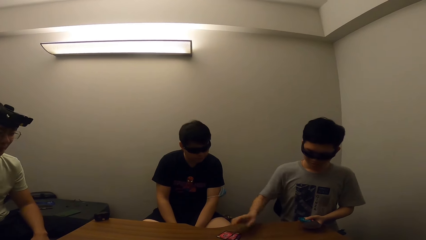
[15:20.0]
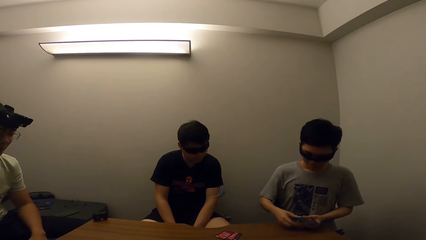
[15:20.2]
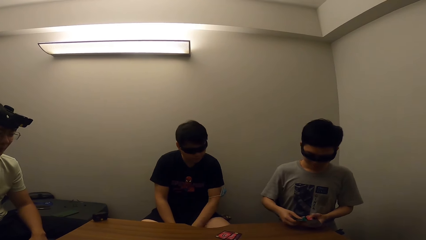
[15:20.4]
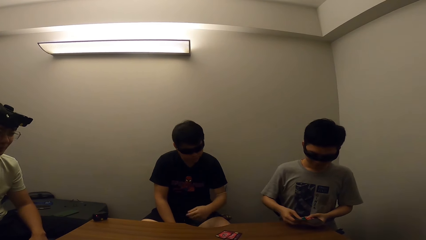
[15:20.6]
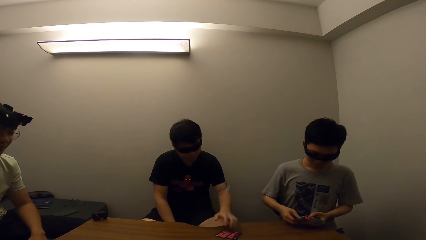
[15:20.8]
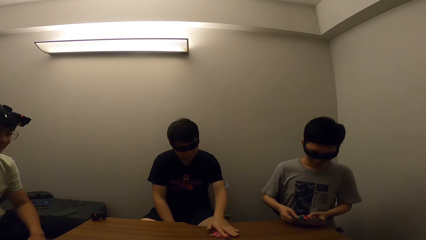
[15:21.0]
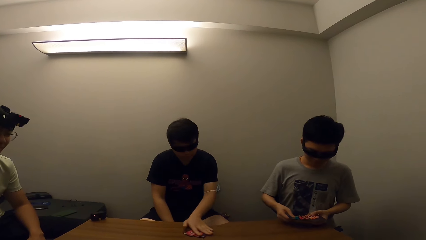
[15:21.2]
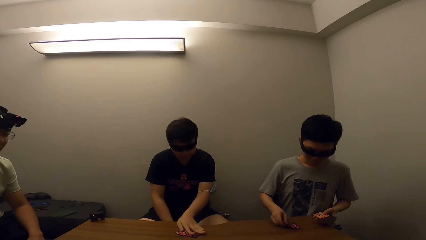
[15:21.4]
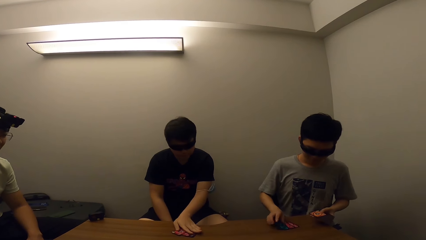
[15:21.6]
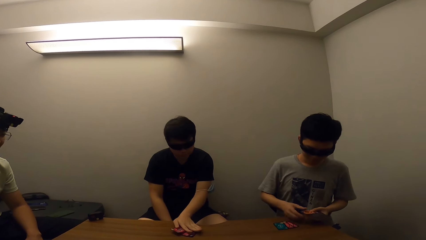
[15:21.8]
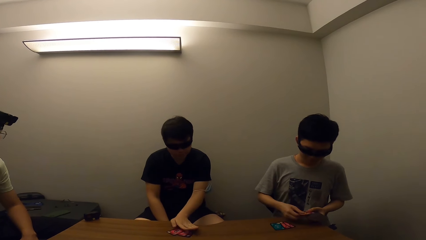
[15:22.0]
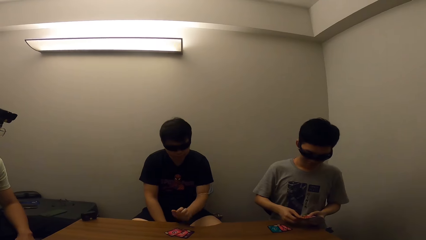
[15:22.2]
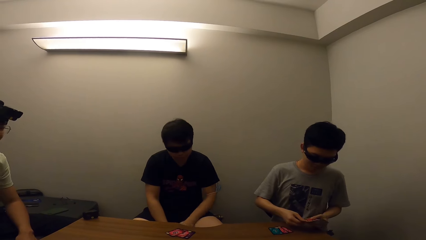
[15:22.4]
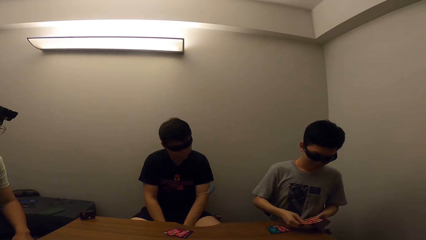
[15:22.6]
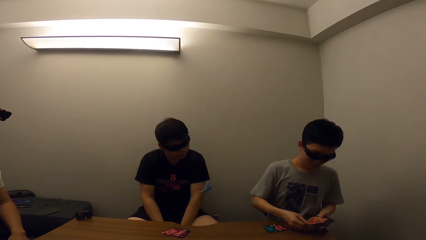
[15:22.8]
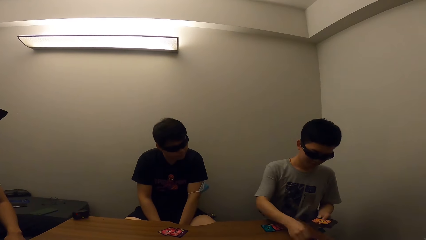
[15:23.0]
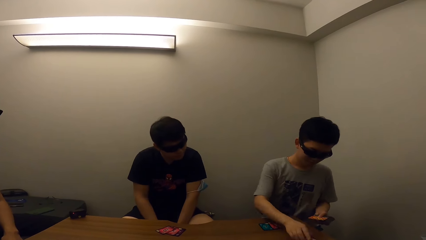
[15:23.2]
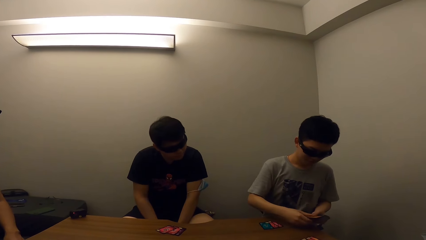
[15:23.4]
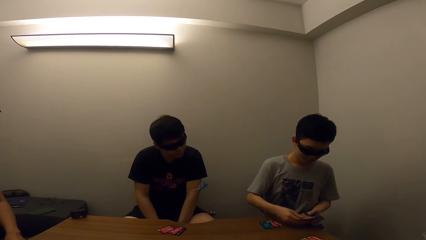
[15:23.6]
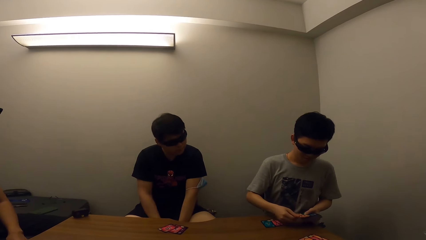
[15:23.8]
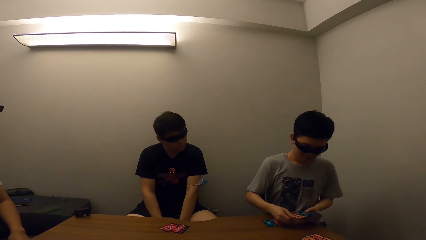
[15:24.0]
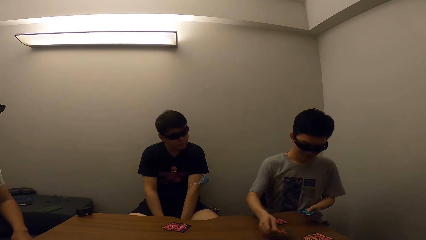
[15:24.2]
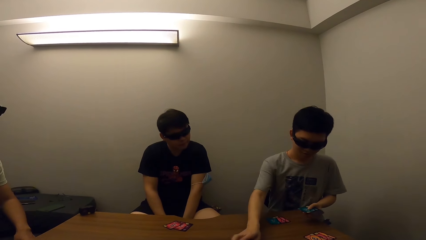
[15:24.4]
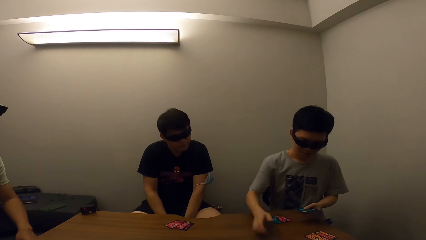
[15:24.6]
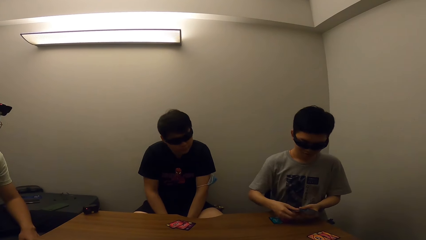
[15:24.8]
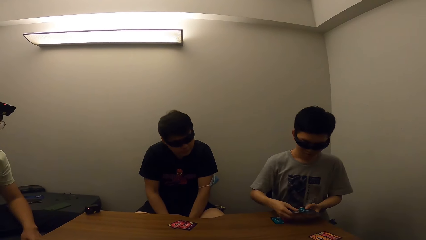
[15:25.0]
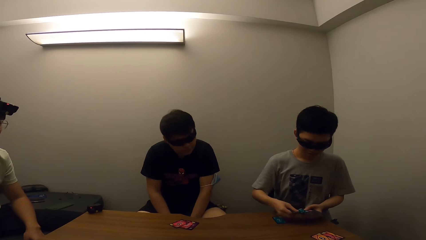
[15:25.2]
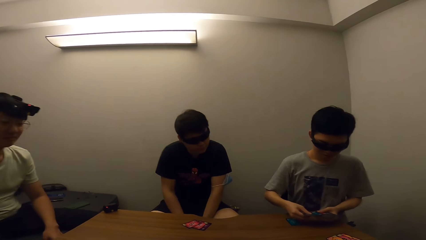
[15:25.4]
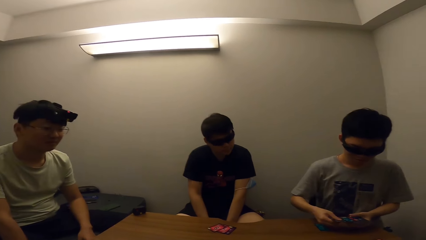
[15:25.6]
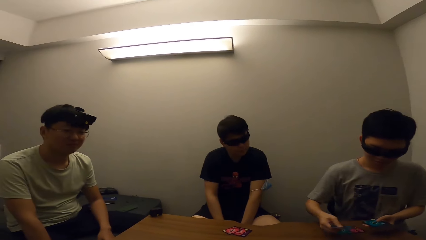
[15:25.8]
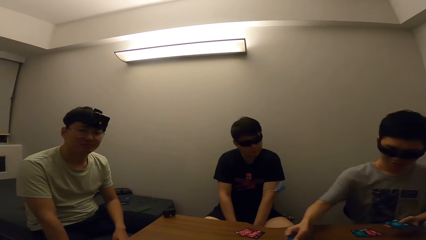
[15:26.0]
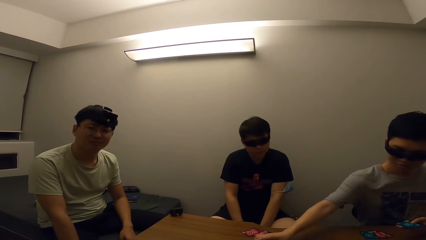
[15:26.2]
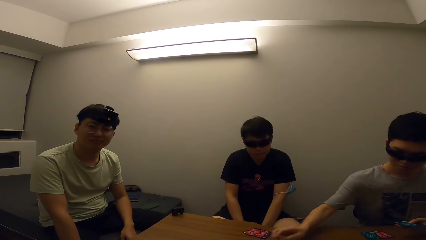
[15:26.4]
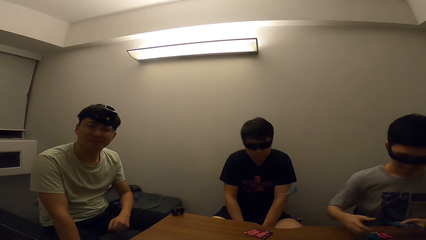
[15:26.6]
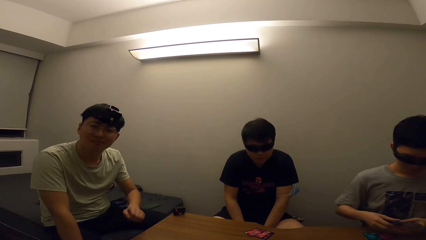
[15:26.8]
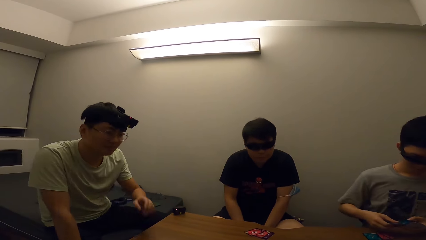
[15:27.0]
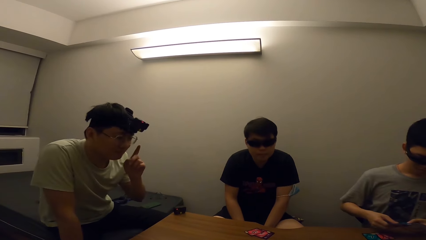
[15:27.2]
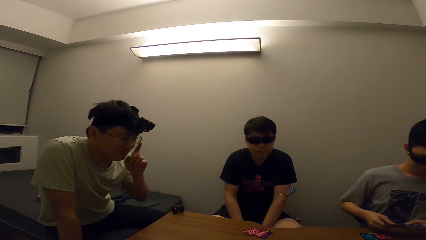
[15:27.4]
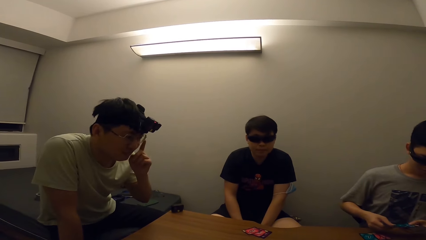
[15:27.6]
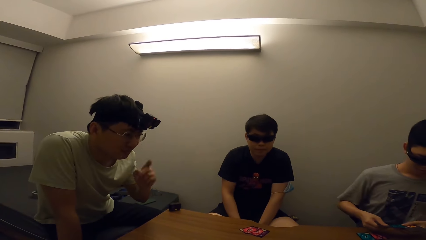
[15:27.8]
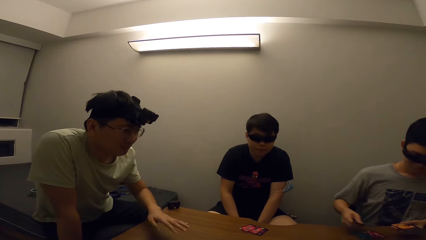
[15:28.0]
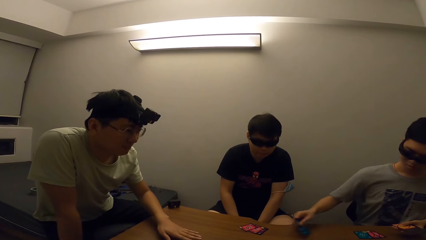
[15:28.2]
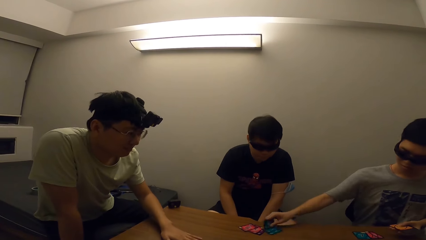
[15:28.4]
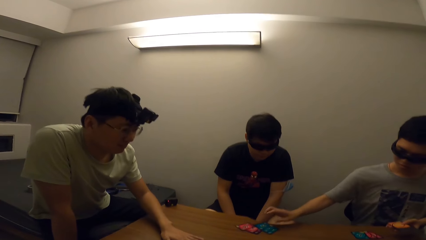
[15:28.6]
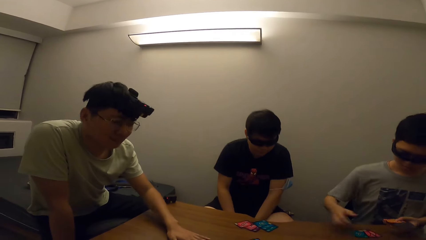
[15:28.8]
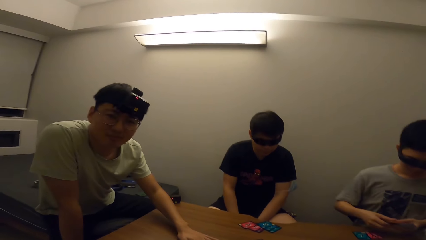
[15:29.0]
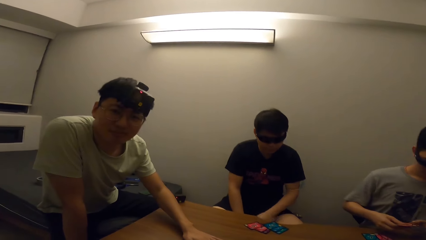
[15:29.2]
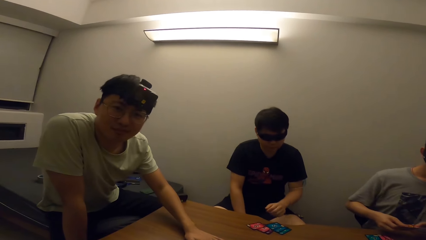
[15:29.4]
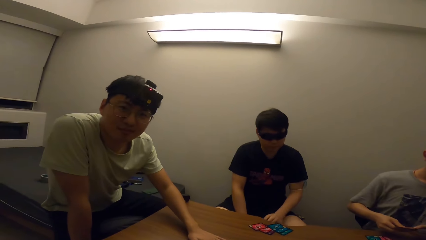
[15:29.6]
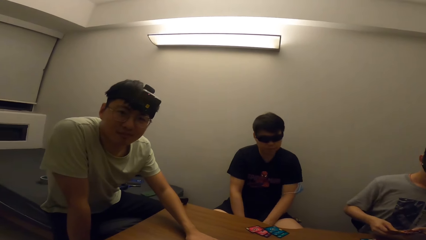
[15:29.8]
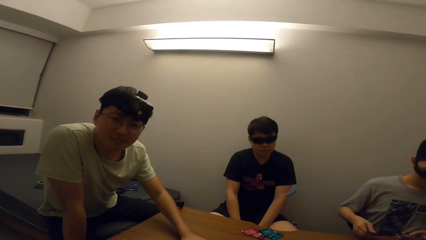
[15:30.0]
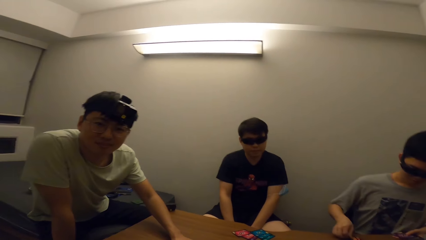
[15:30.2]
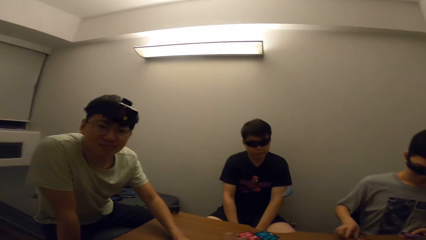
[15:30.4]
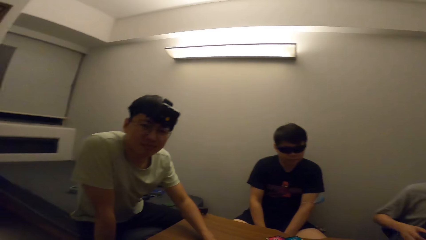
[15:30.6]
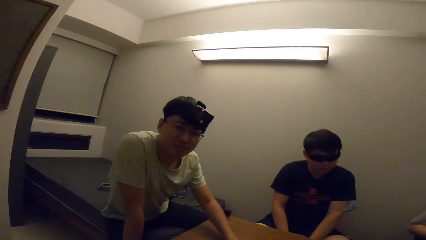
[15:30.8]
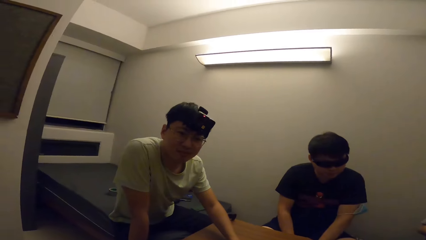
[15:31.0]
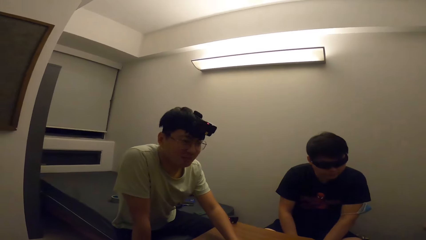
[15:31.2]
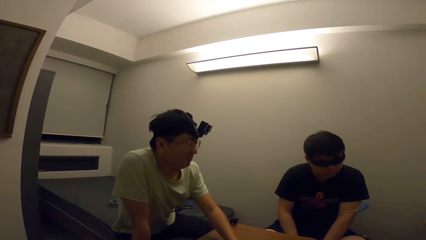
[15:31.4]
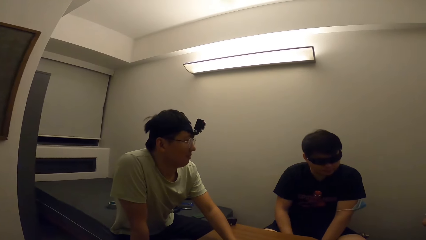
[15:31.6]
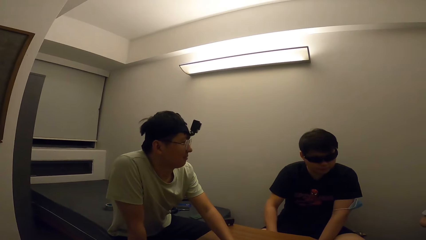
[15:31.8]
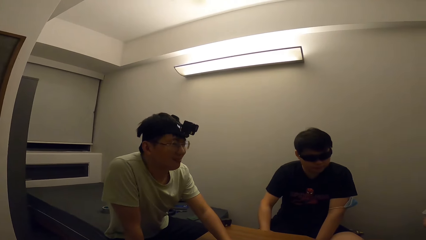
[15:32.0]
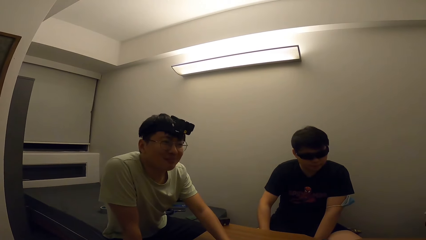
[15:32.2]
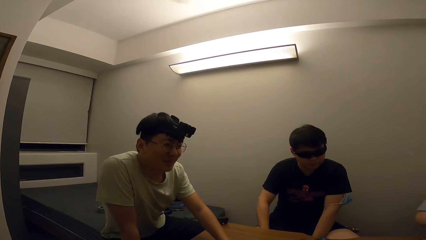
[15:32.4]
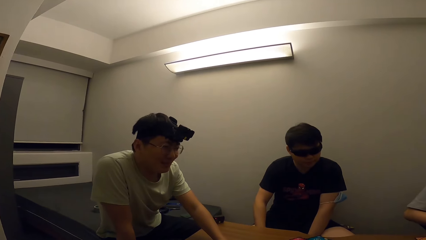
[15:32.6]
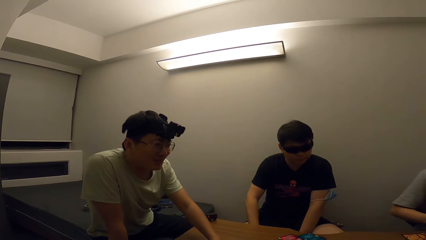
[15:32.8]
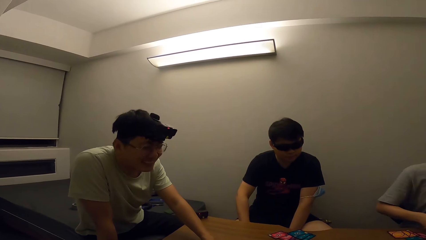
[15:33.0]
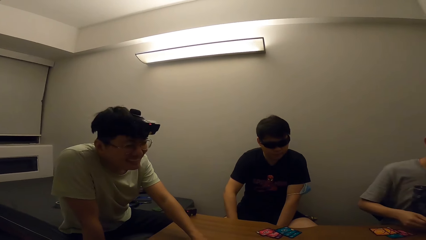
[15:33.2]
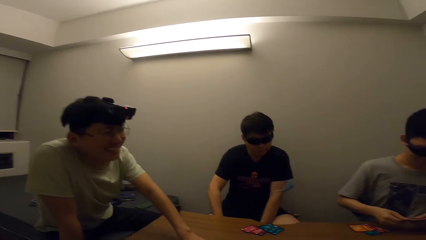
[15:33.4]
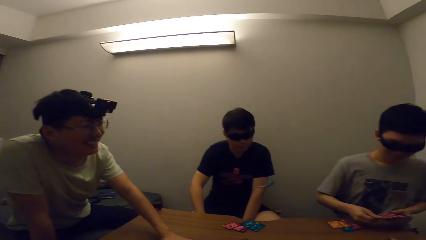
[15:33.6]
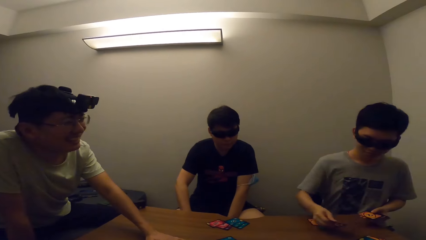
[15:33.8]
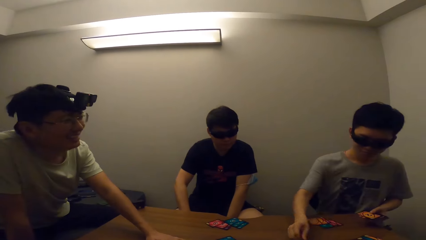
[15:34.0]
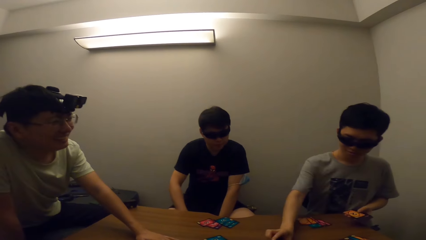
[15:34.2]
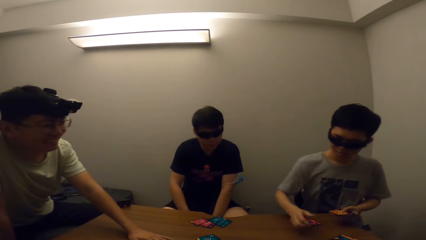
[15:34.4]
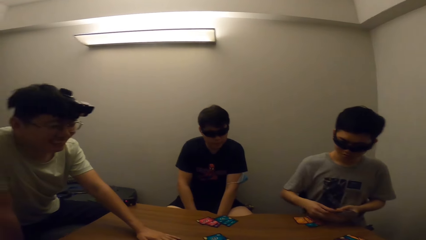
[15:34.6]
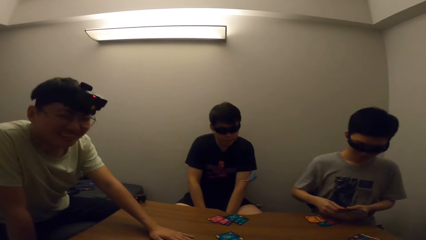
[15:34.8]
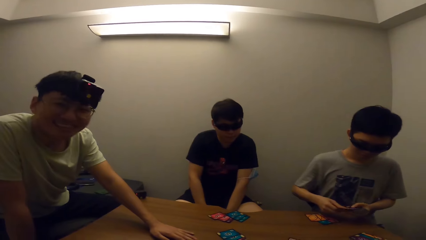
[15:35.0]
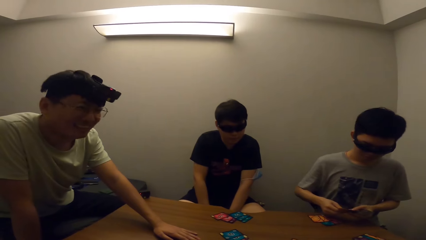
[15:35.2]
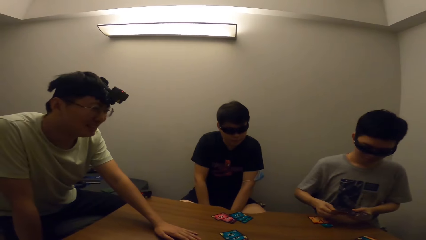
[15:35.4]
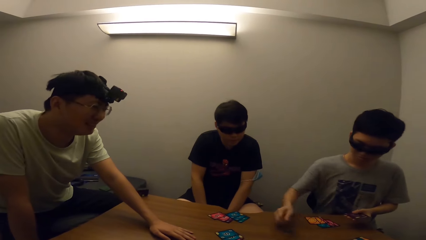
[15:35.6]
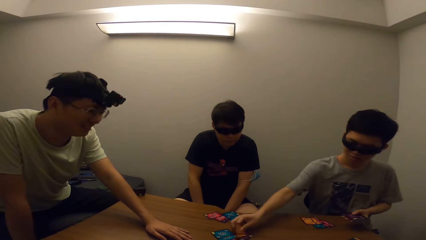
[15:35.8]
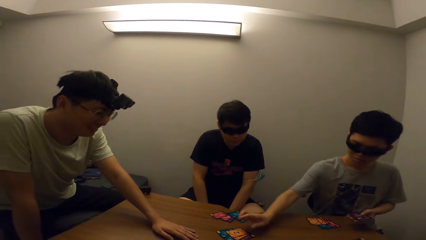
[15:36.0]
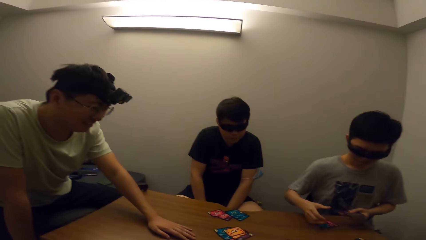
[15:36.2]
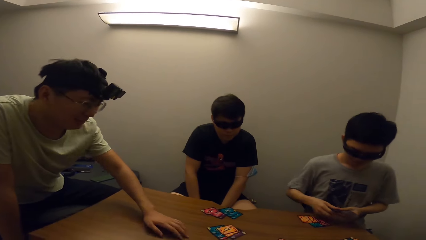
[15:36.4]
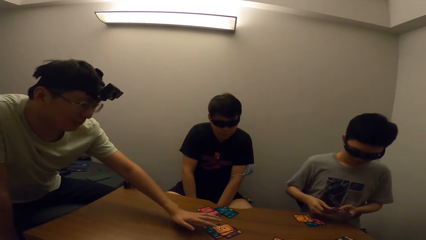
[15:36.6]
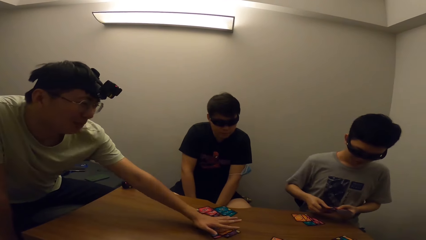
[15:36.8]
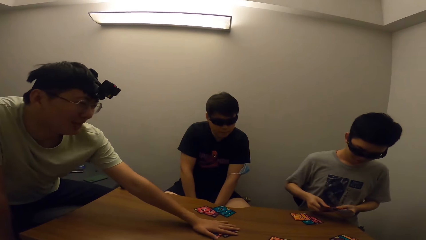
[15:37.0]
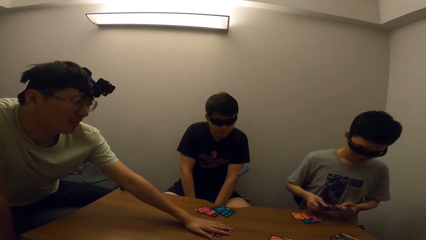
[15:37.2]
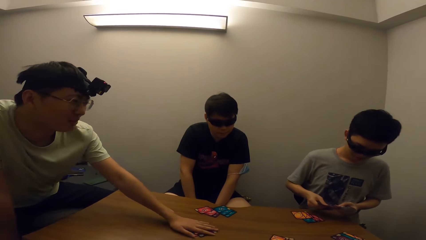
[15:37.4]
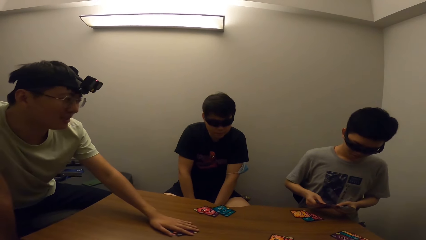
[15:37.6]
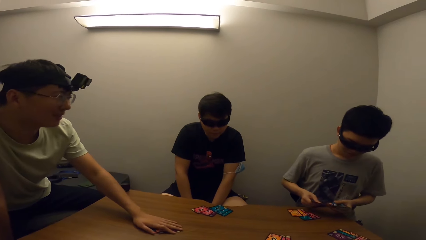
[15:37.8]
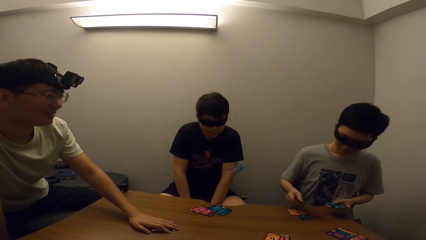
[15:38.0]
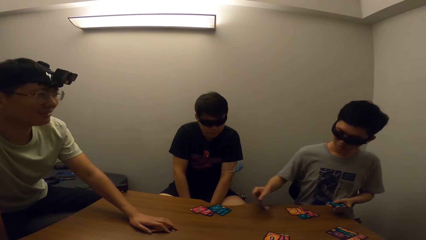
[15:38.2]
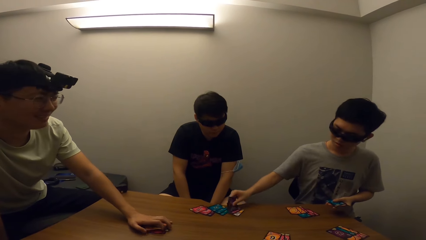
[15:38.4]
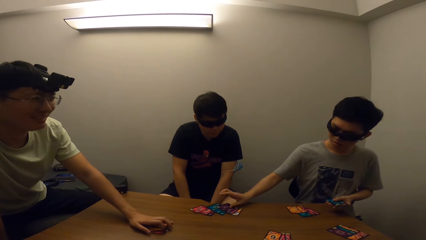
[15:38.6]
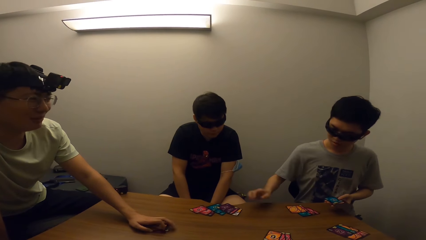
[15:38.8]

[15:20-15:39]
The camera wearer stares at a man. Another man shares the card repeatedly. The camera wearer stares at a third man. The third man places cards on the table. The camera wearer stares at a fourth man. They stare at the third man. The third man places cards on the table.
